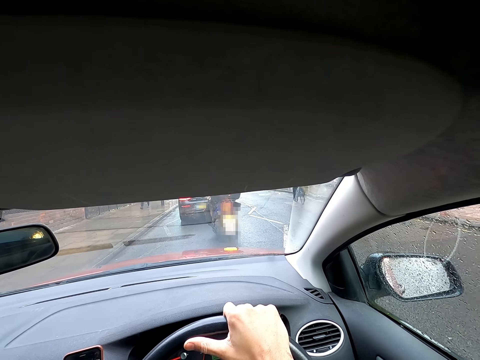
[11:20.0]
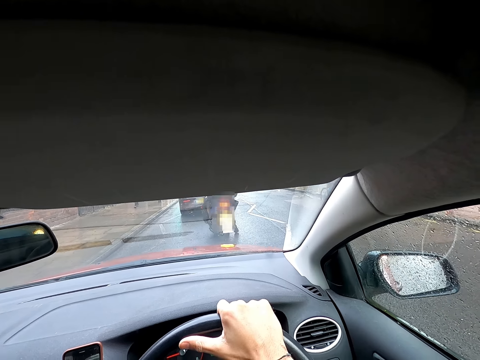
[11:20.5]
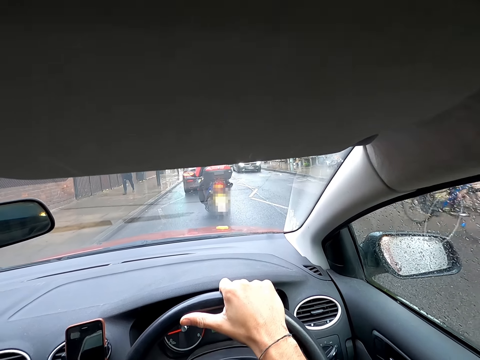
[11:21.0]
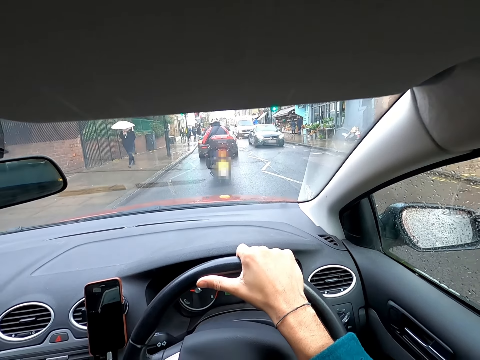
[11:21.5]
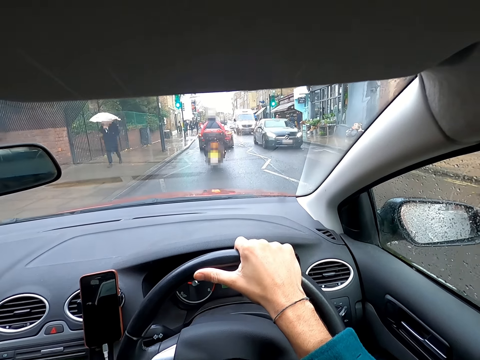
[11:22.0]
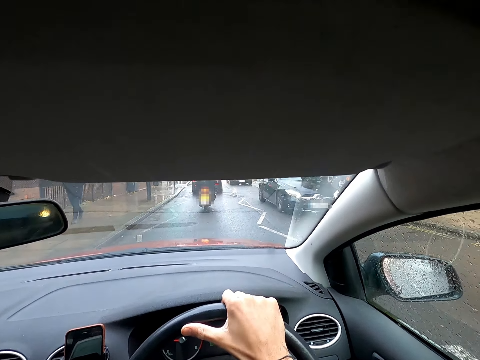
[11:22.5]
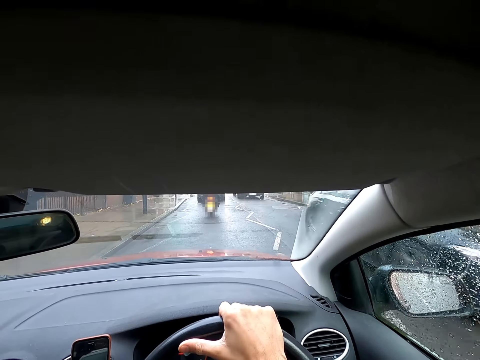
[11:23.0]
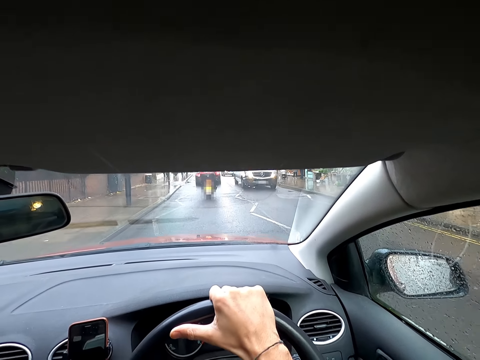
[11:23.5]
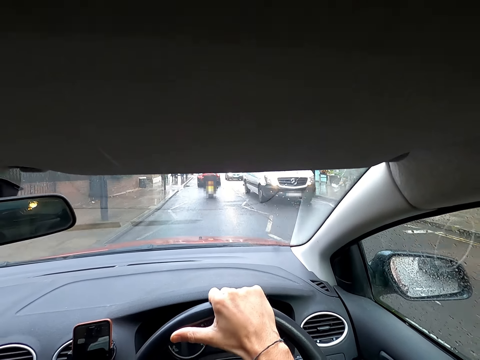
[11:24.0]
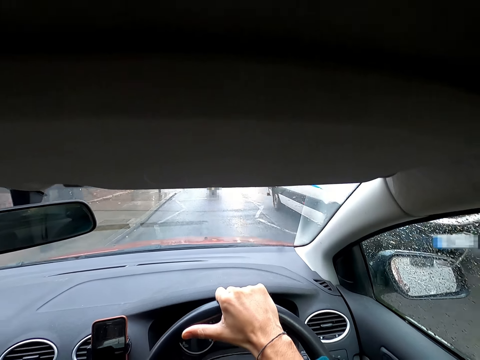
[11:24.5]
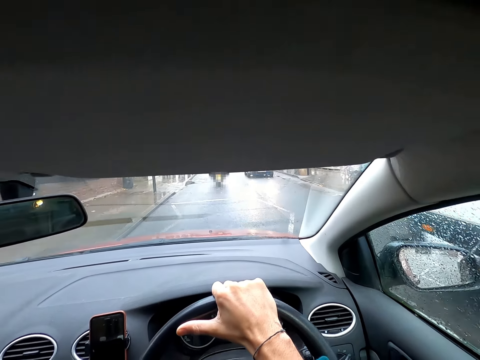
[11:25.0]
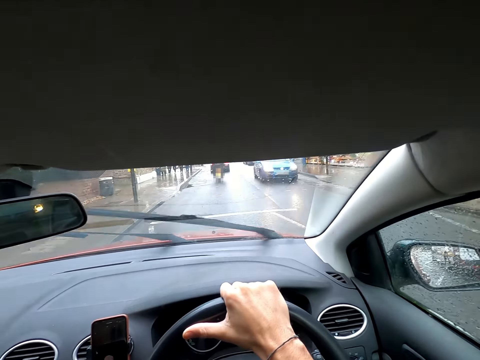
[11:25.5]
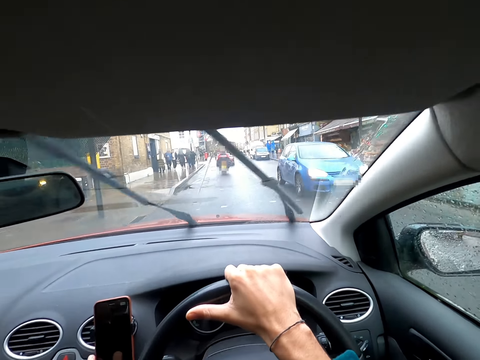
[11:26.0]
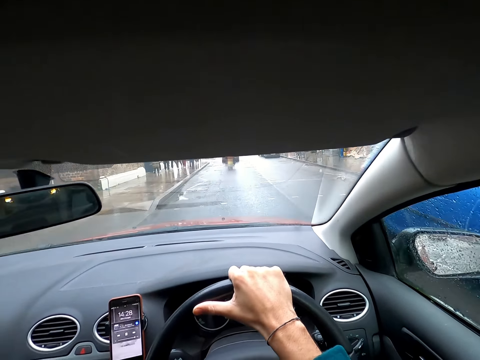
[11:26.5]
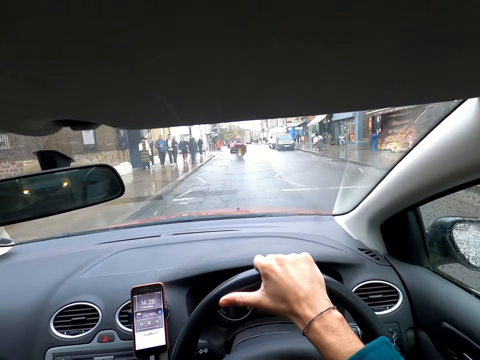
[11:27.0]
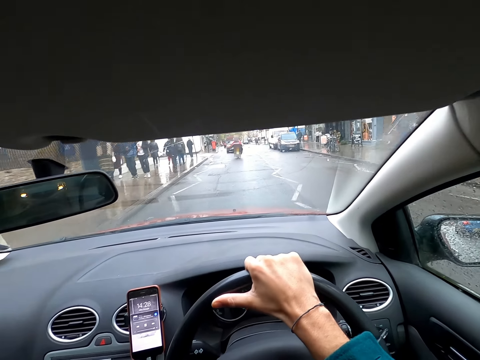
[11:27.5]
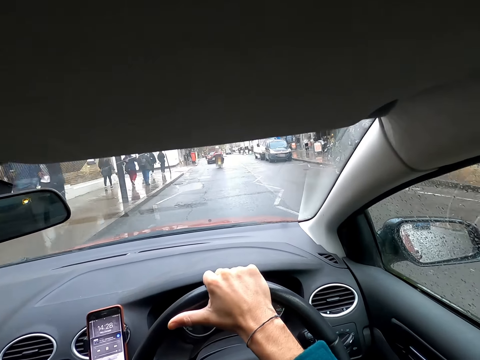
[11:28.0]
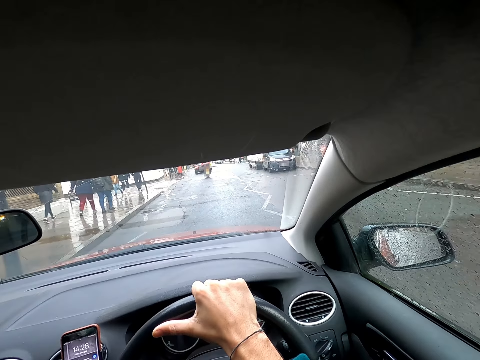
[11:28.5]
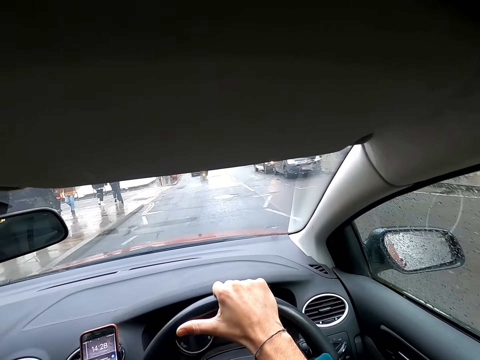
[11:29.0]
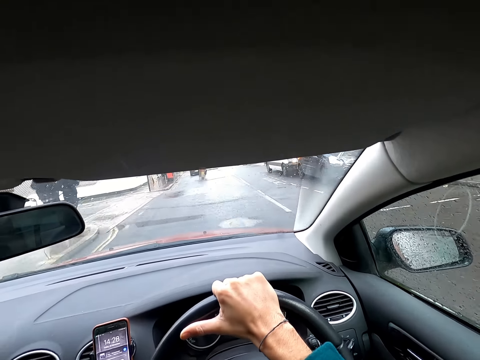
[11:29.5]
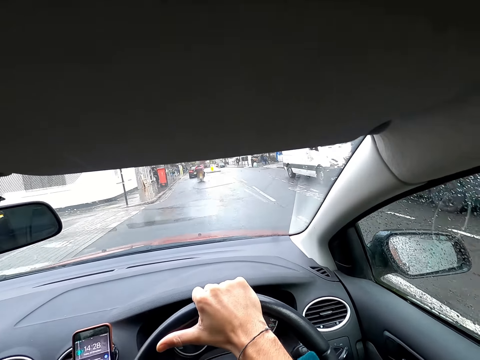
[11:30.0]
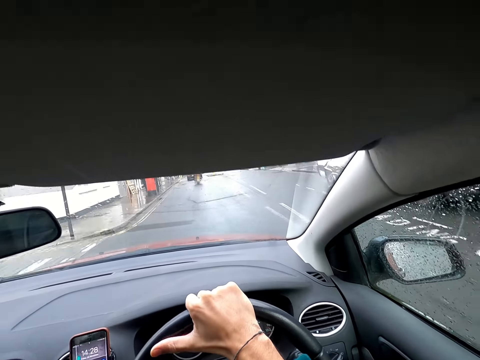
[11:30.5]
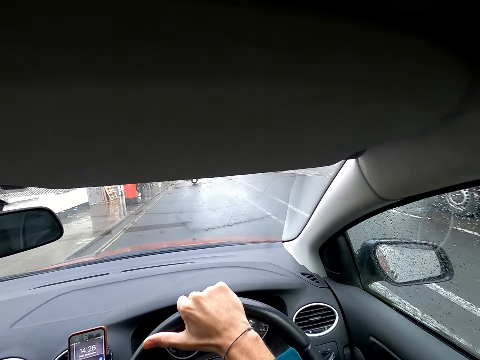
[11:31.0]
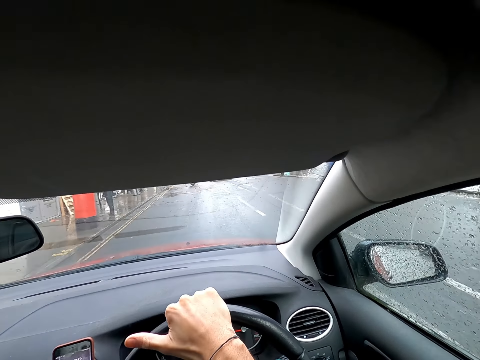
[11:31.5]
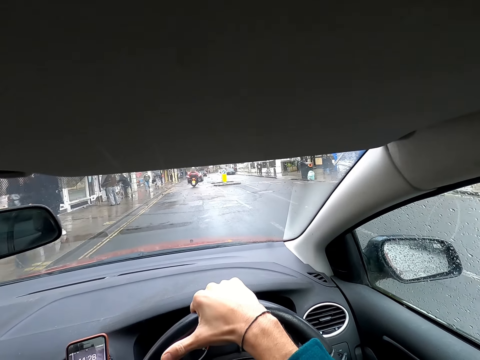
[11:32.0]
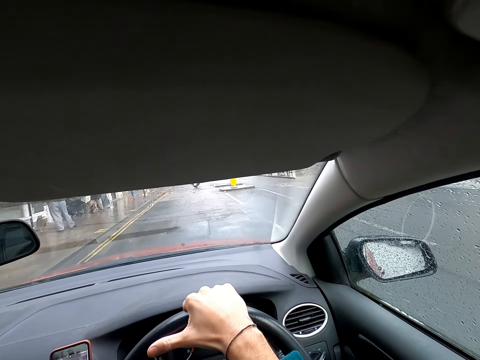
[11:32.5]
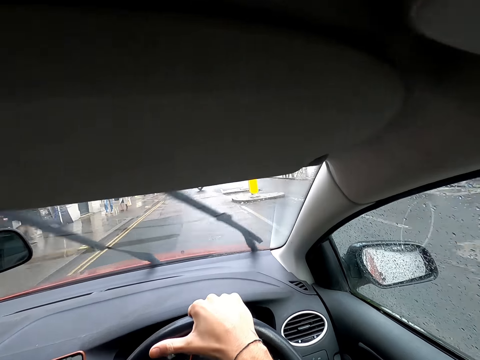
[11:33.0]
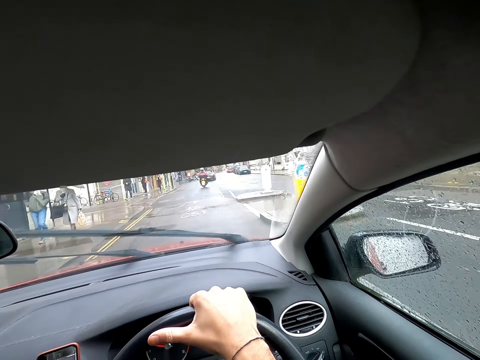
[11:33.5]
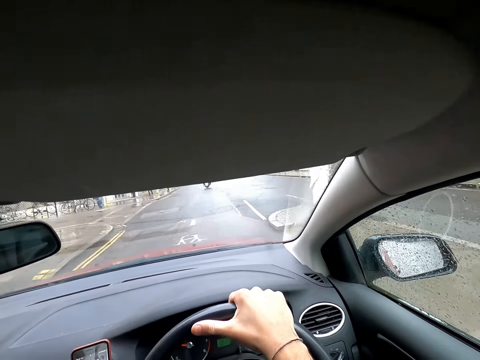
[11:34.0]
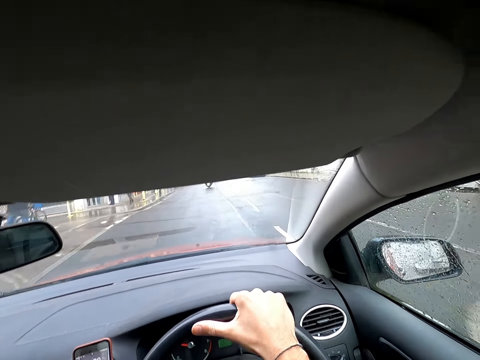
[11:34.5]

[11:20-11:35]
A cyclist drives past the camera wearer. A black car drives past the camera wearer. A white van drives past the camera wearer. A blue car drives past the camera wearer.

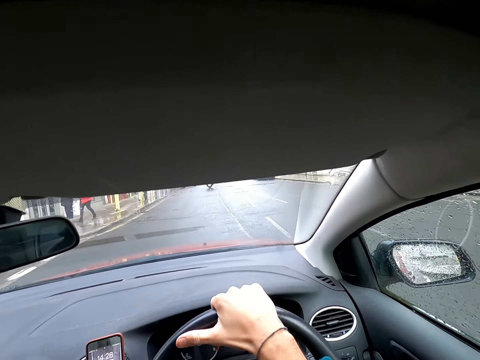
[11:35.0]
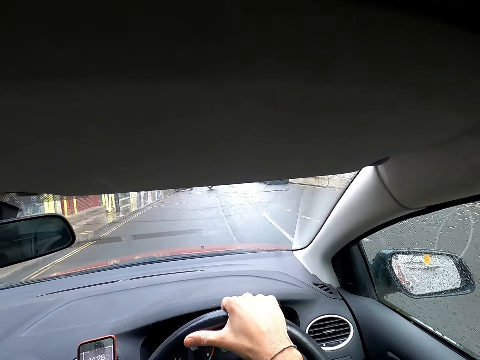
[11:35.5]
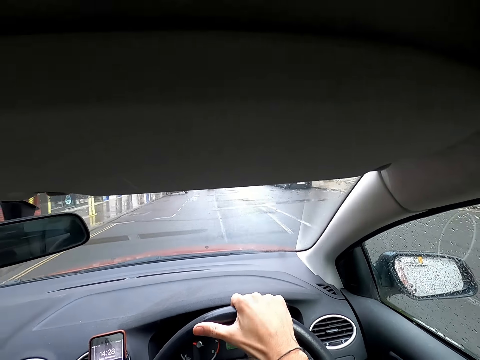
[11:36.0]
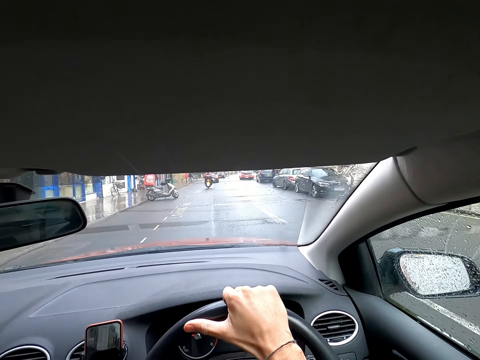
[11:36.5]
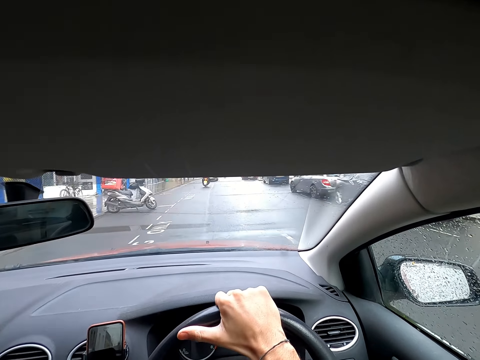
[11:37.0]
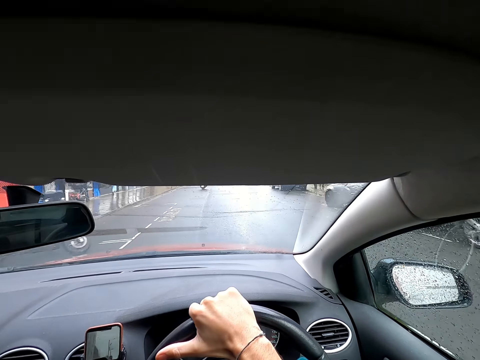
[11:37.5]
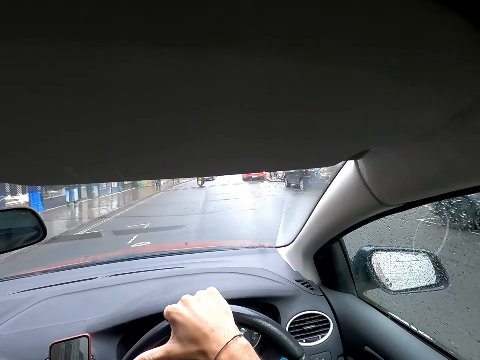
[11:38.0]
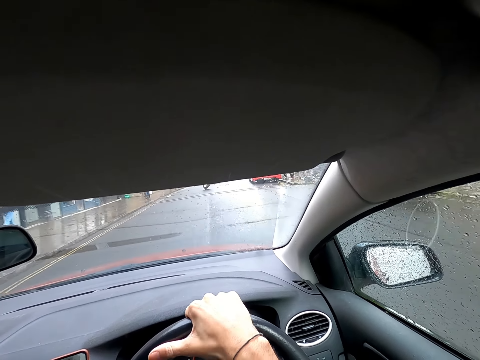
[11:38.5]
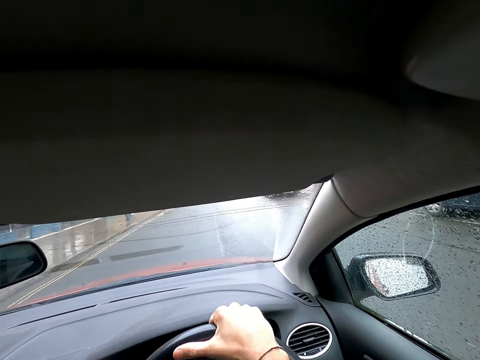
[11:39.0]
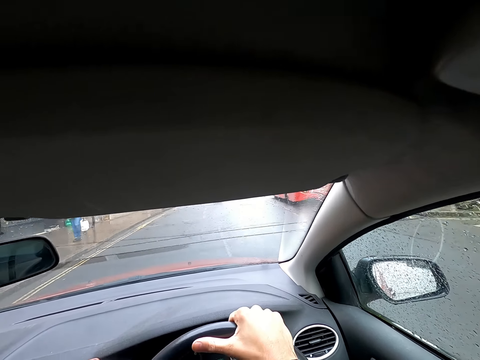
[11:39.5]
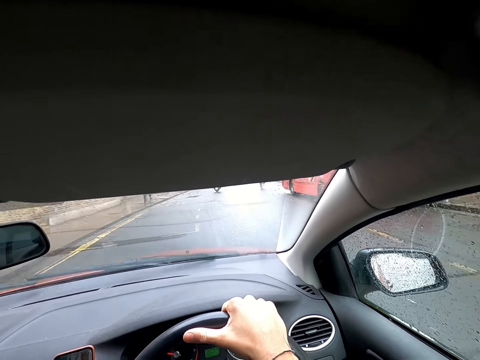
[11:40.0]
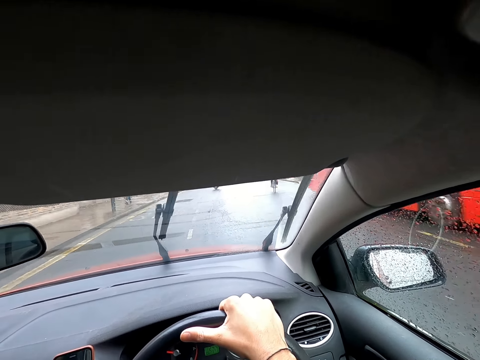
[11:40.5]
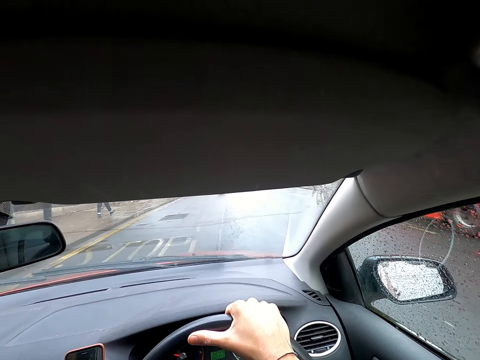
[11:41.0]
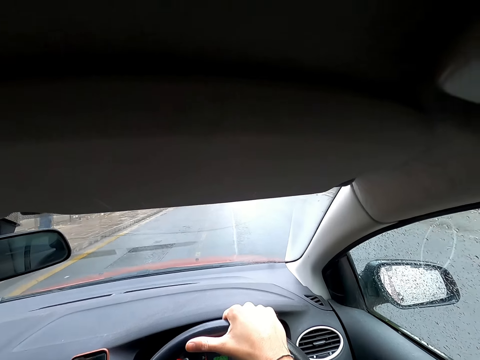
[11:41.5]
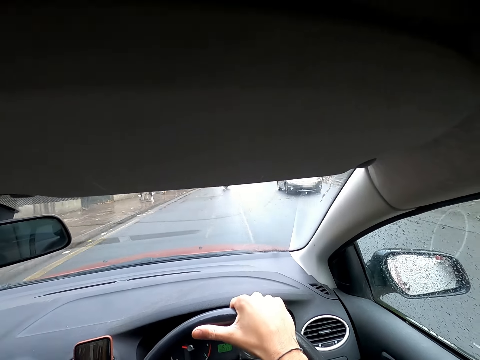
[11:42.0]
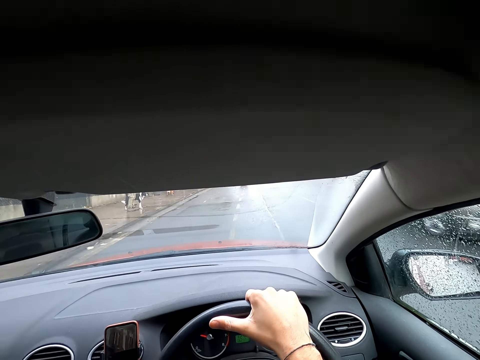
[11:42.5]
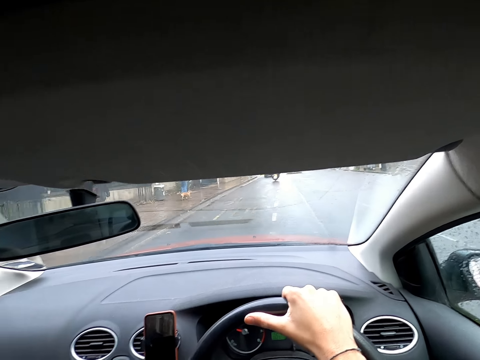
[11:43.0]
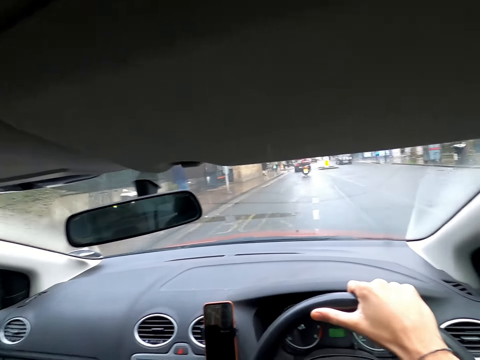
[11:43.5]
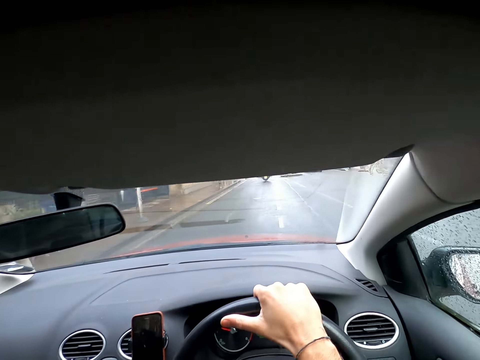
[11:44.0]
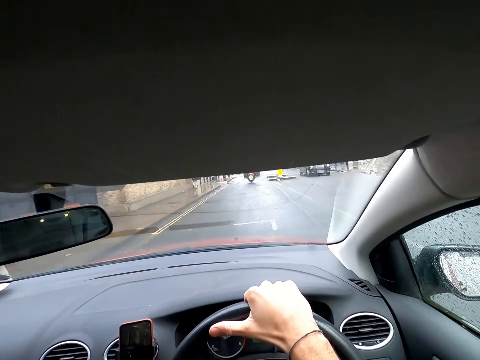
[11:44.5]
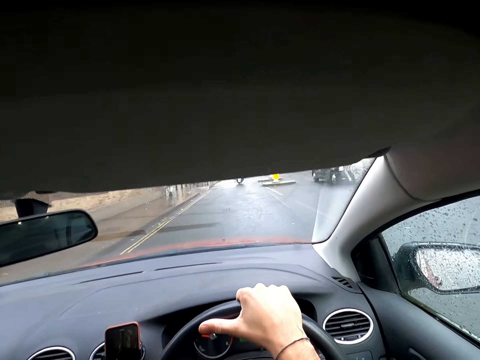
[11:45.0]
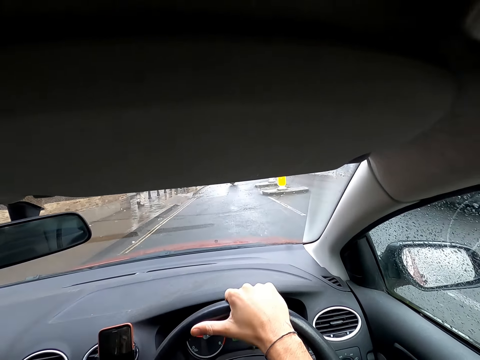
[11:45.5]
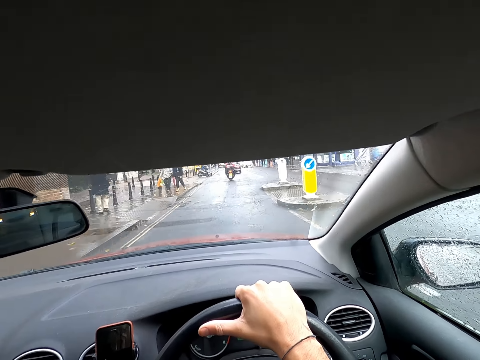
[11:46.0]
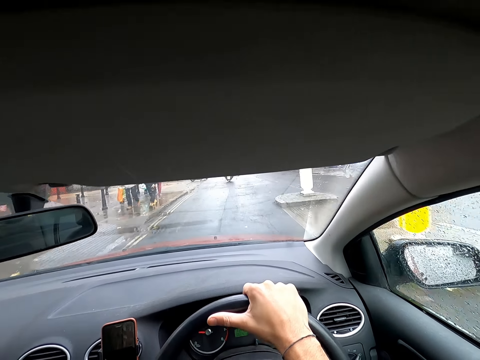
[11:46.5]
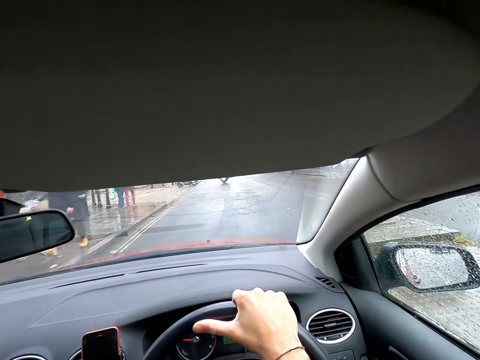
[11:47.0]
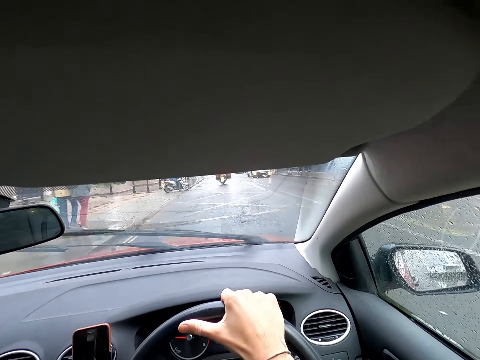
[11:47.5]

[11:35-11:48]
A cyclist drives past the camera wearer. A black car drives past the camera wearer. A black car drives past the camera wearer again.
